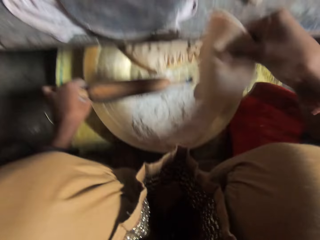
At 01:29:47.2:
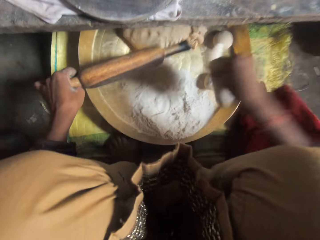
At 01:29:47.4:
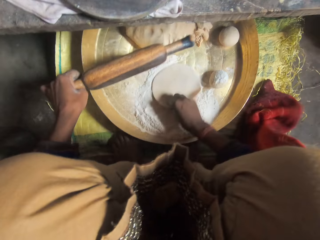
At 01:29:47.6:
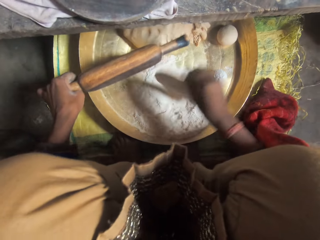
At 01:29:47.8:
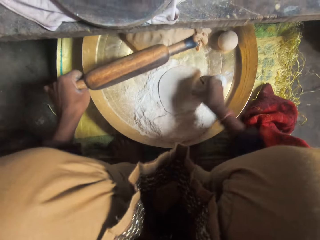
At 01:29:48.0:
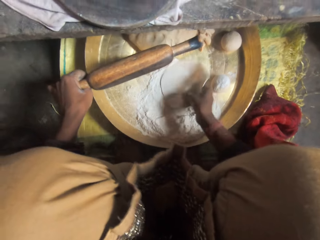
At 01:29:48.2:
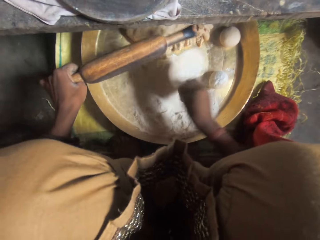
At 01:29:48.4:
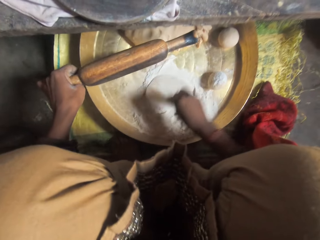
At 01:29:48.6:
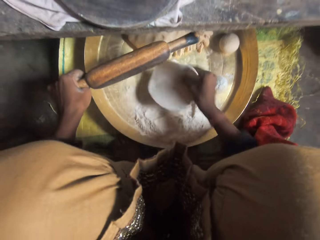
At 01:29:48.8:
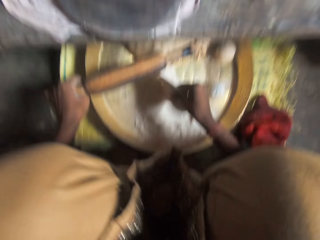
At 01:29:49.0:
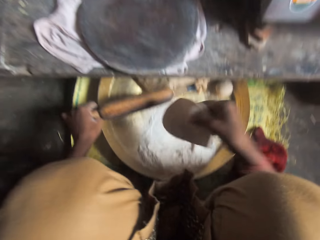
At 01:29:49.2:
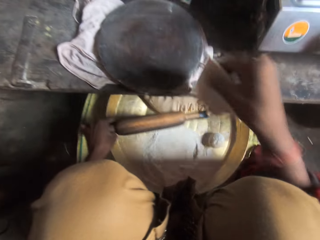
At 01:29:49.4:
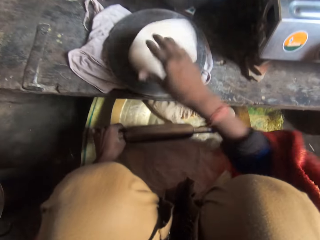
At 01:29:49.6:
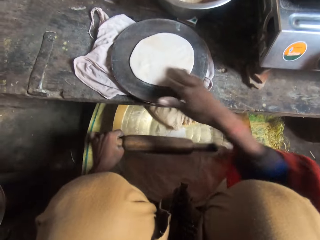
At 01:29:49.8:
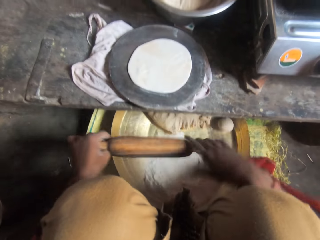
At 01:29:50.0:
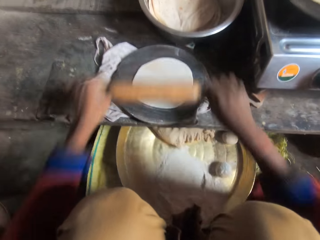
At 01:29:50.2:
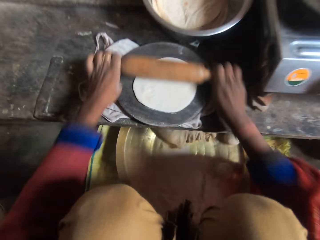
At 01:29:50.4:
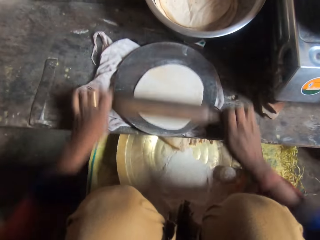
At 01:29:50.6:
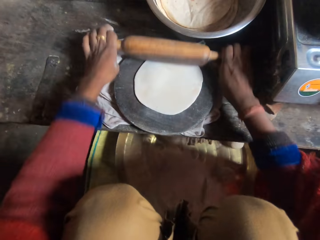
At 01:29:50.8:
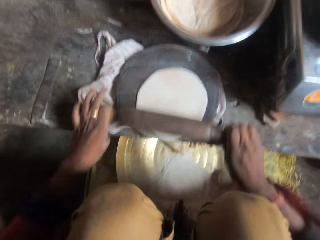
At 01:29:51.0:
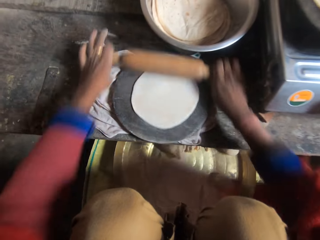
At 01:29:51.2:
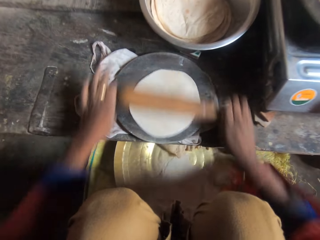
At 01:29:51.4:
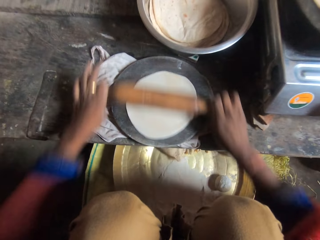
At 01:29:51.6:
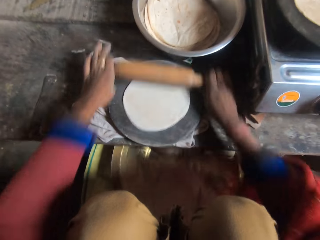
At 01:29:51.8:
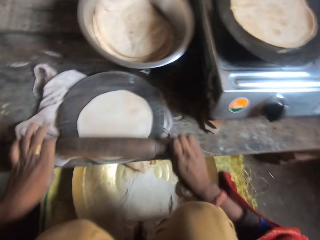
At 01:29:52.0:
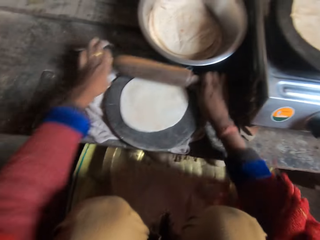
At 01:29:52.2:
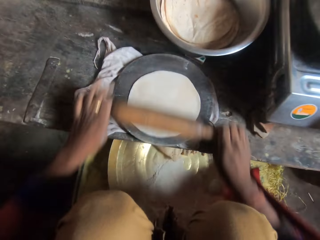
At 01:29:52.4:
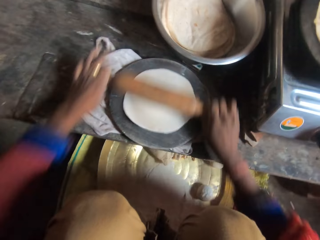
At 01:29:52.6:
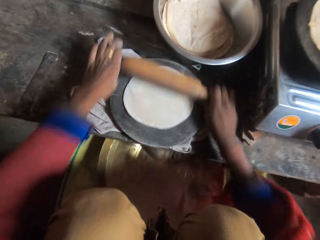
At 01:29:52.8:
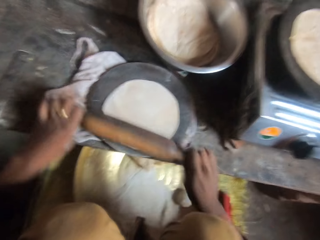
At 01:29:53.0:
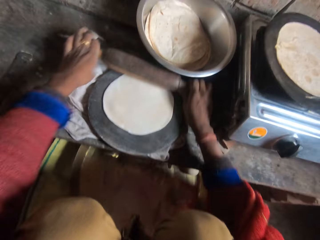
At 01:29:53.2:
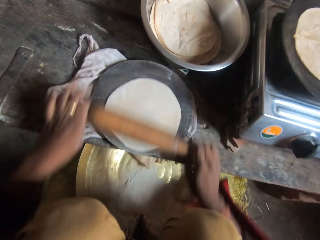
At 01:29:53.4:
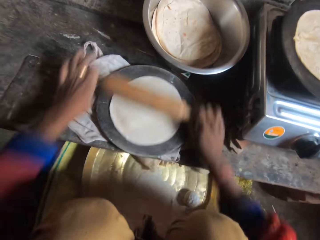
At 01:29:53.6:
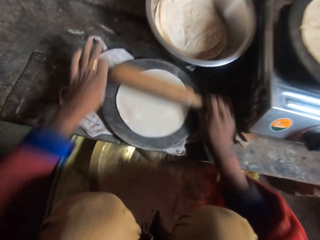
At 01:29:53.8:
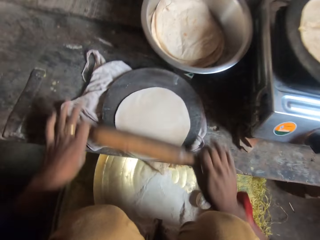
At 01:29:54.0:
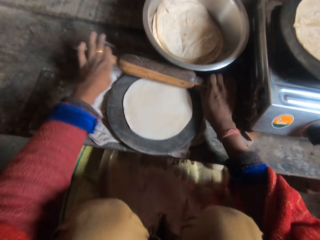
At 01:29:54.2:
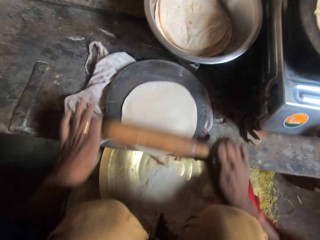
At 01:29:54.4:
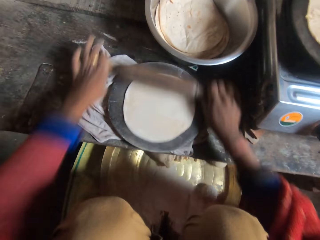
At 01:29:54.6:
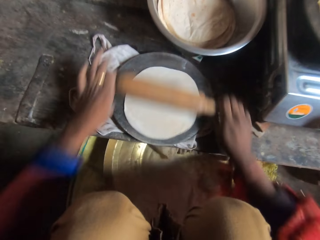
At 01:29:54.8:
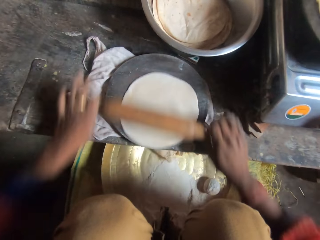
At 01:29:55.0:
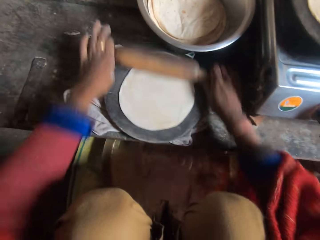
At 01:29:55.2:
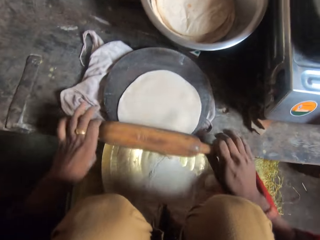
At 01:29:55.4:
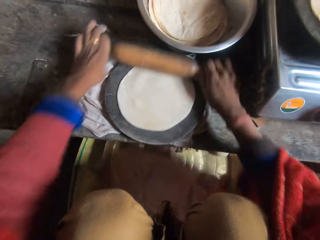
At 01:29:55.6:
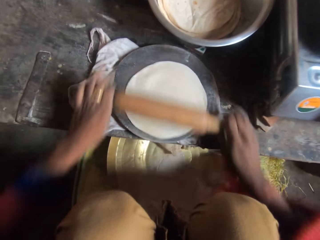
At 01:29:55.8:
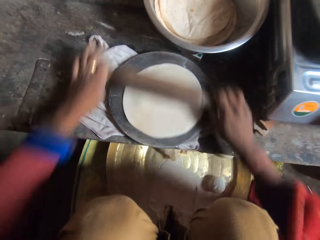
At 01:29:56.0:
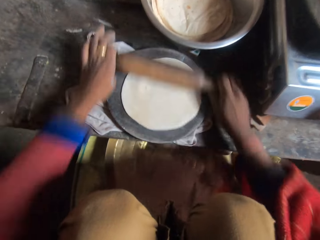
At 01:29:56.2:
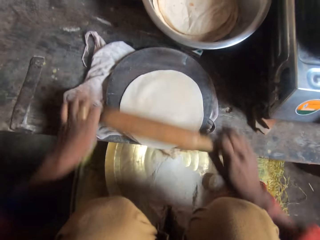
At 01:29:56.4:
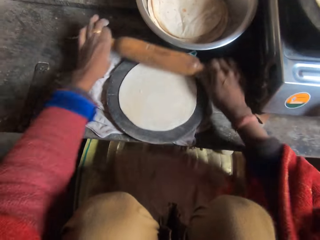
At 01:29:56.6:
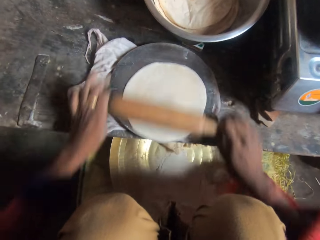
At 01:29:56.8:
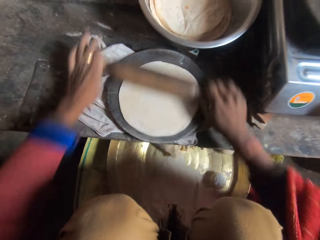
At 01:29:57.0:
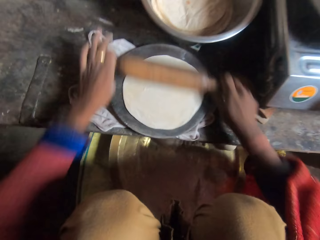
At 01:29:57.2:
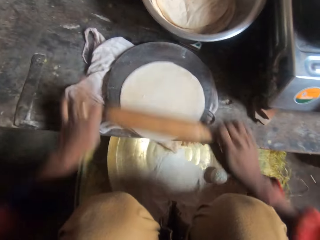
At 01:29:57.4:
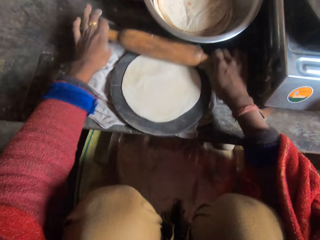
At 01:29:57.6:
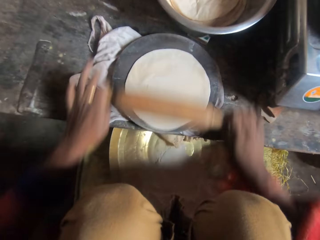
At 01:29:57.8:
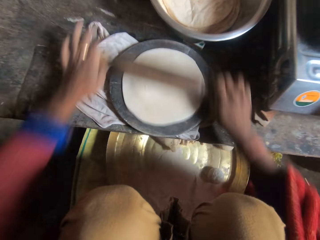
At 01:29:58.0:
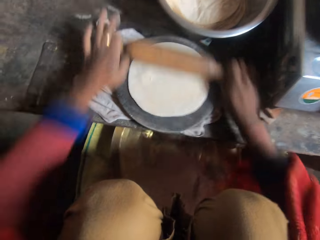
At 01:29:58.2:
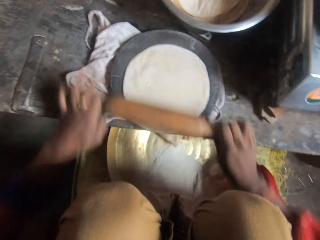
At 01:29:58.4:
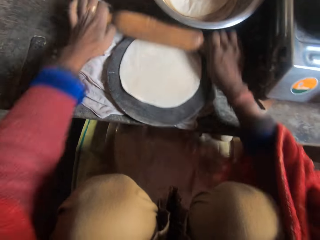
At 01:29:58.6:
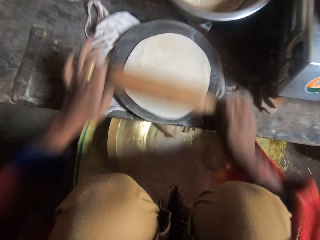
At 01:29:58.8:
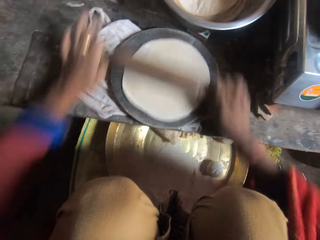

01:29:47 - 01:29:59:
The camera wearer wraps a dough in the flour. They hold a wooden stick. They put the dough on the wood and roll the dough with the rolling pin.

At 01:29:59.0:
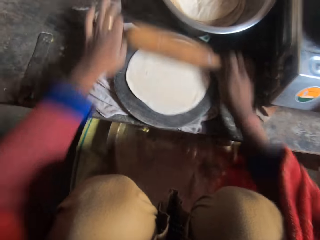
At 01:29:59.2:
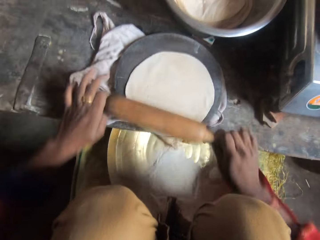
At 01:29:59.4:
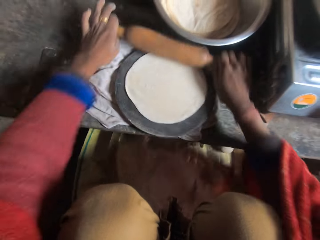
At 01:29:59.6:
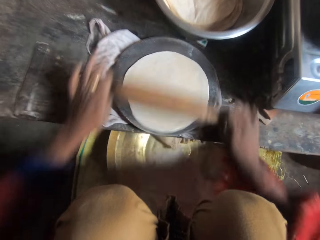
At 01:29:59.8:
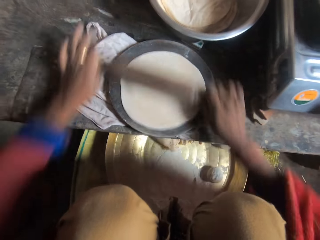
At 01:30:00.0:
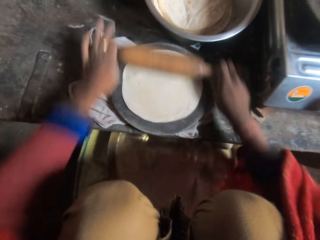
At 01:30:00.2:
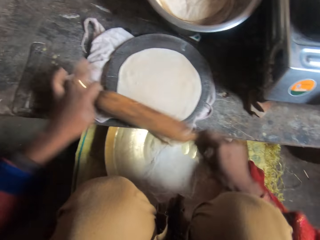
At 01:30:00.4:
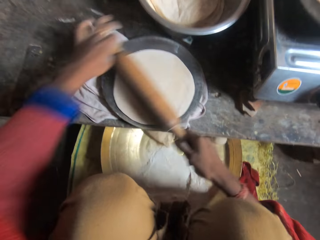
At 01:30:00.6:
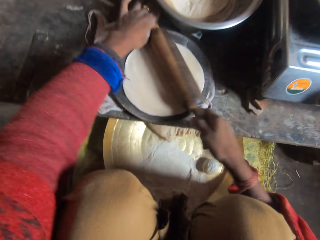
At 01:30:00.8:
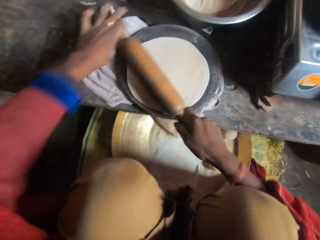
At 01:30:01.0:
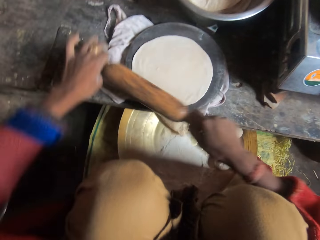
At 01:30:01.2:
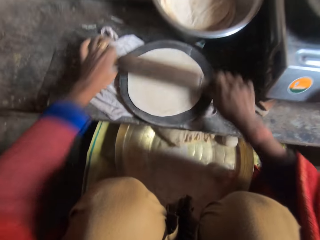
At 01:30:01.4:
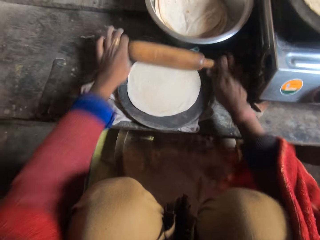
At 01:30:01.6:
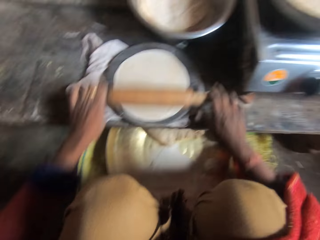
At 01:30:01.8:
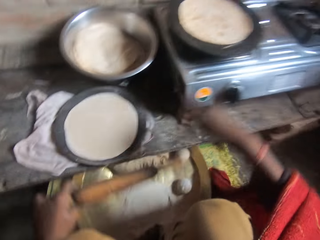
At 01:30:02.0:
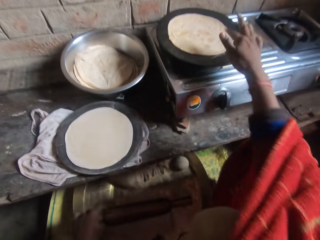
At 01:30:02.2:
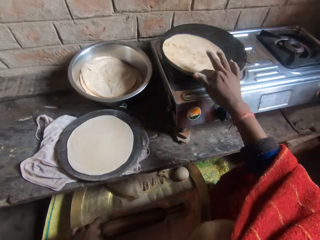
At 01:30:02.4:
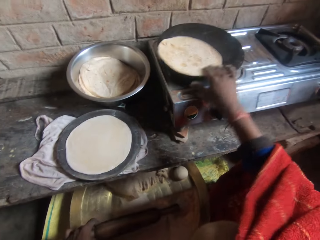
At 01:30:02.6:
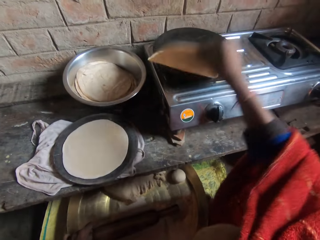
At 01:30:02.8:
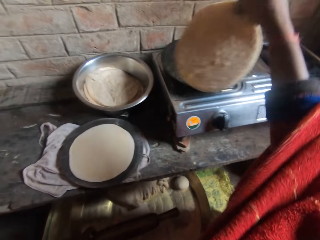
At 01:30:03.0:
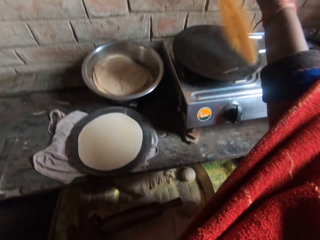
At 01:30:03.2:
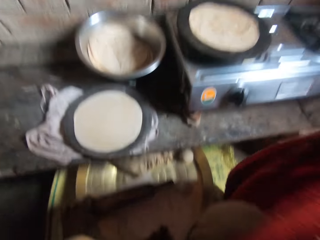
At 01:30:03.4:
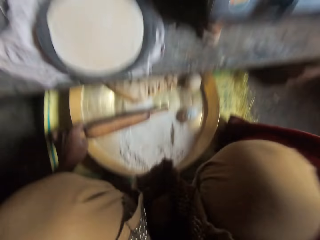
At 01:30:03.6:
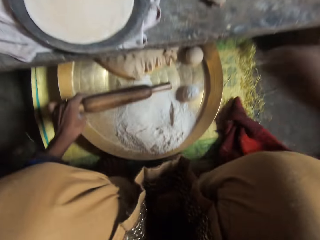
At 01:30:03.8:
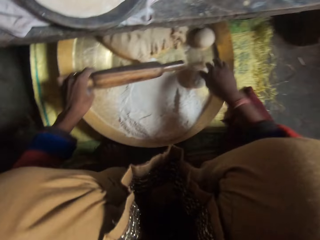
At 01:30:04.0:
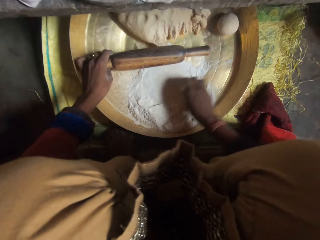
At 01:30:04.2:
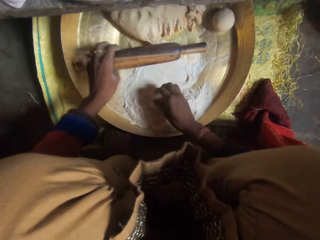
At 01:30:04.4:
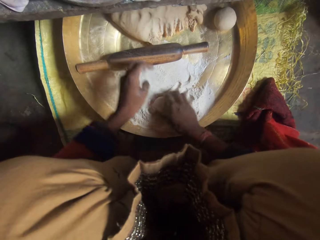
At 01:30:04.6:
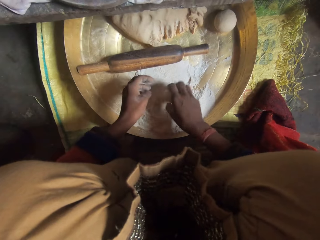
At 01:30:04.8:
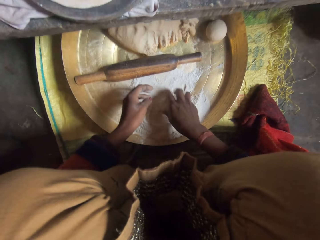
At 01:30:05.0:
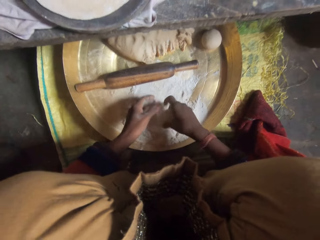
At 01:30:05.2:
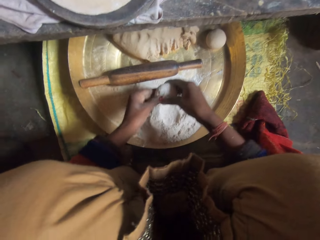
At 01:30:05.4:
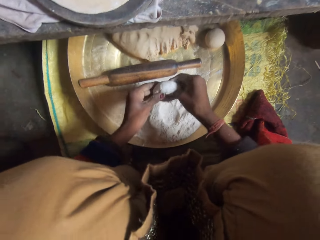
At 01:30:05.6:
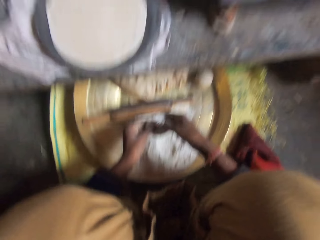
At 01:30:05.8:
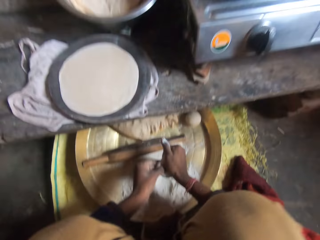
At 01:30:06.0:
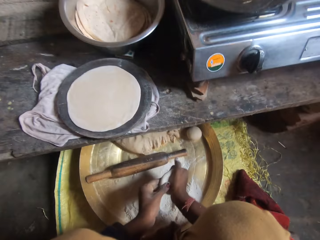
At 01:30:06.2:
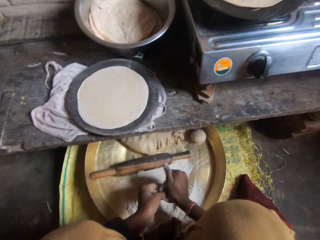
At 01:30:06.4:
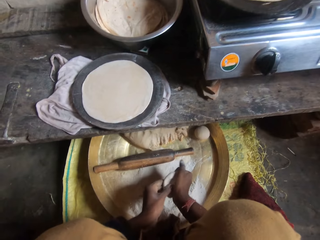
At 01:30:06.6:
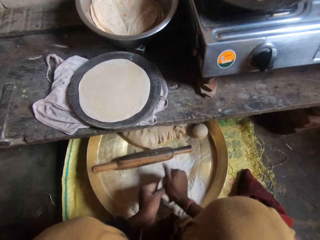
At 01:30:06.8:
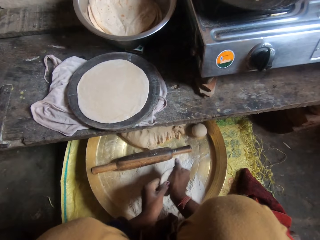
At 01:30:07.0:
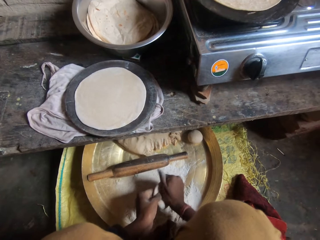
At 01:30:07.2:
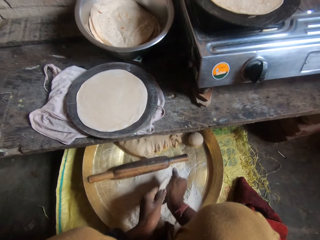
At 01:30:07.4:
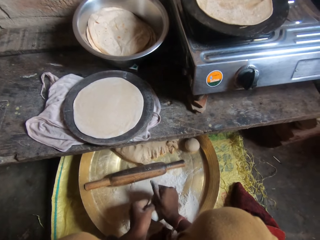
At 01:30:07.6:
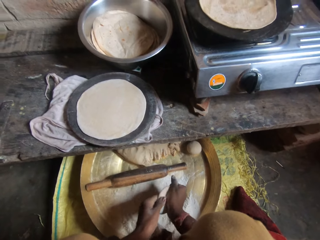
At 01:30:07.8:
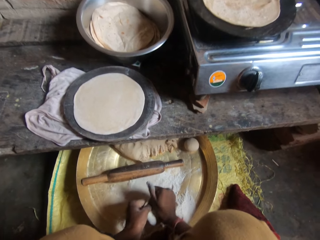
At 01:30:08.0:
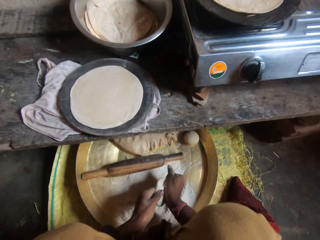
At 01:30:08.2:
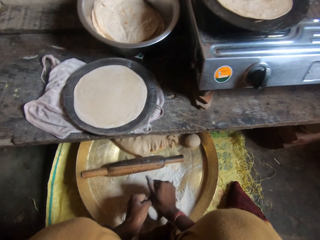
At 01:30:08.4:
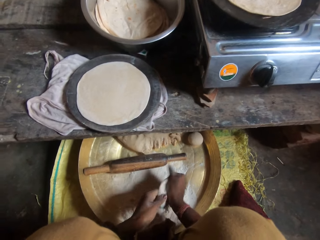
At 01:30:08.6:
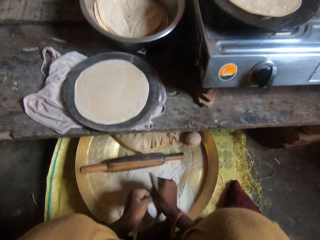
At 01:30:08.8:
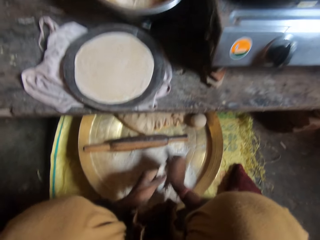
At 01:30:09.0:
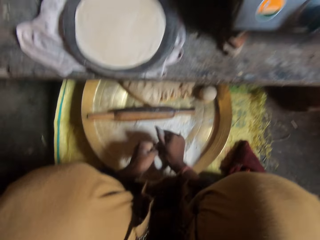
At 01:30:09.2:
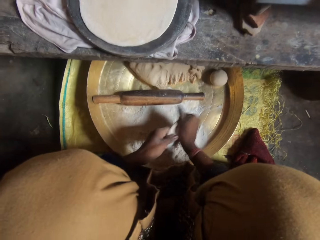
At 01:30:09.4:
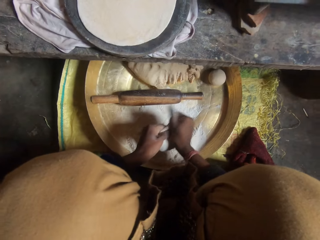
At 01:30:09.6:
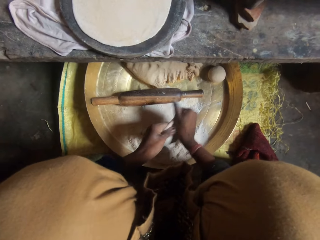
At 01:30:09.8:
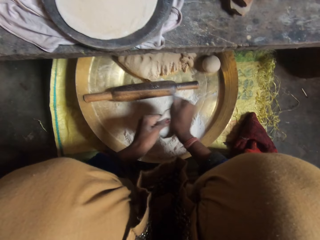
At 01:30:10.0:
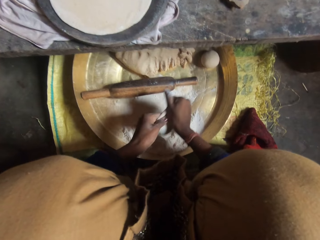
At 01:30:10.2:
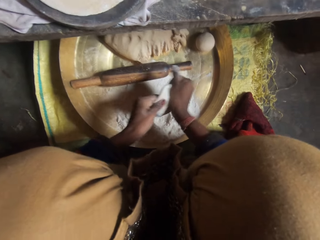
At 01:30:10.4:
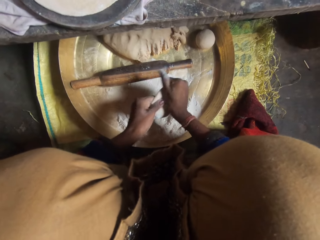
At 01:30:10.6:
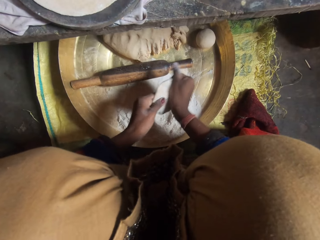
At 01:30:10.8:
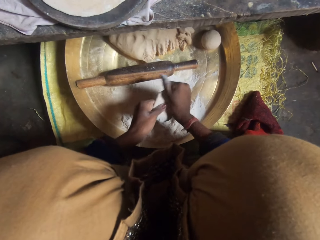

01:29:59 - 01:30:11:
The camera wearer adjusts the dough in the pan. She molds the dough with flour with her hands. She holds the dough. She kneads the dough.
